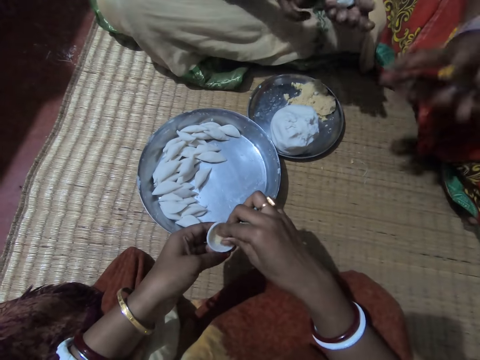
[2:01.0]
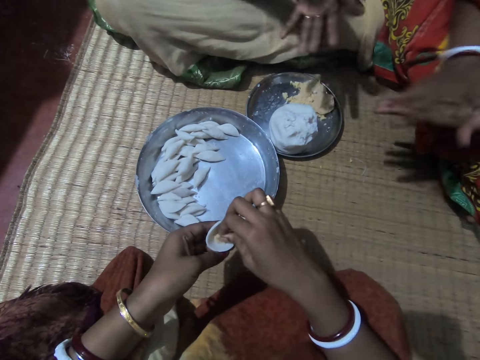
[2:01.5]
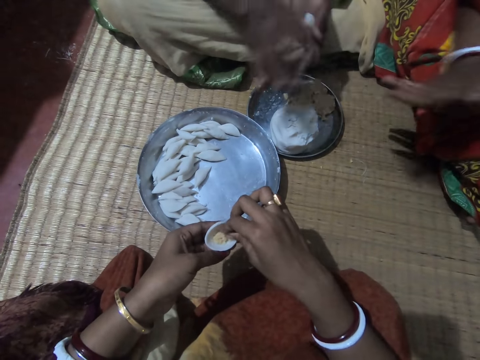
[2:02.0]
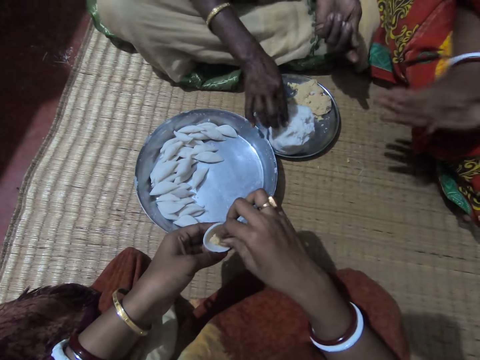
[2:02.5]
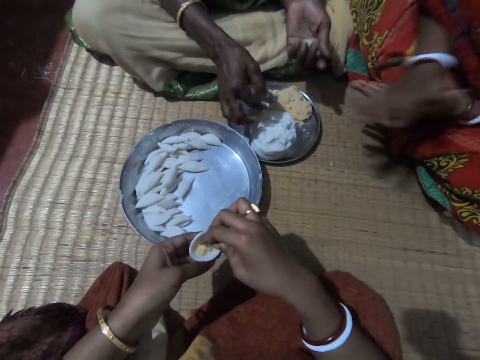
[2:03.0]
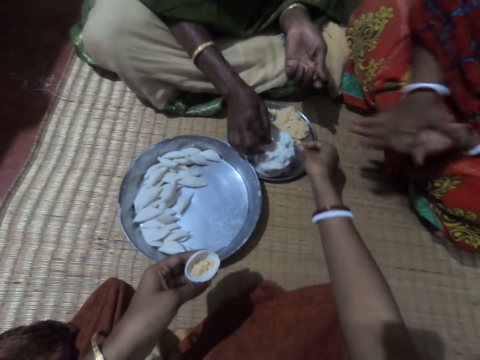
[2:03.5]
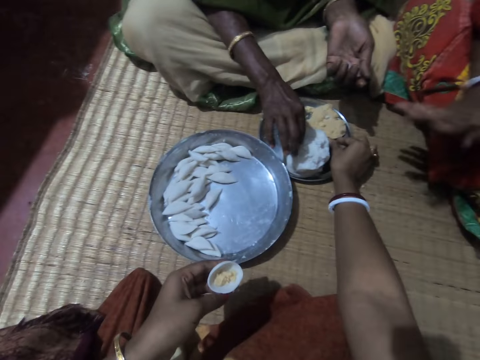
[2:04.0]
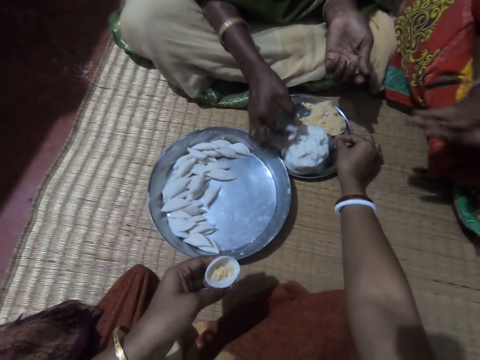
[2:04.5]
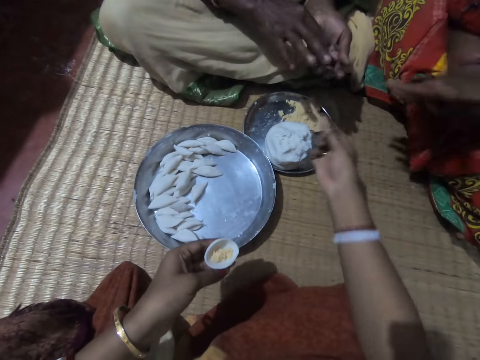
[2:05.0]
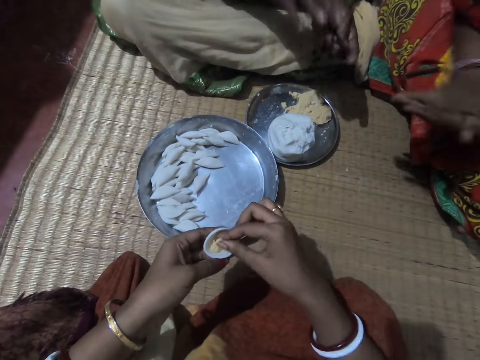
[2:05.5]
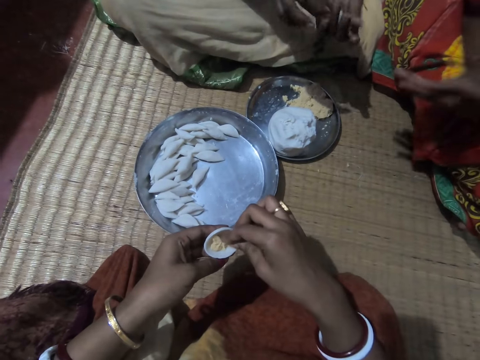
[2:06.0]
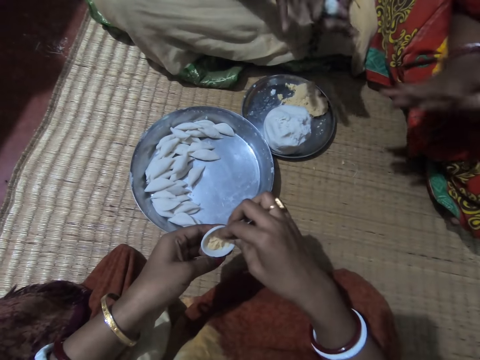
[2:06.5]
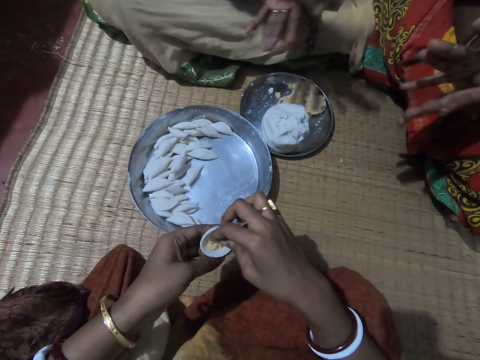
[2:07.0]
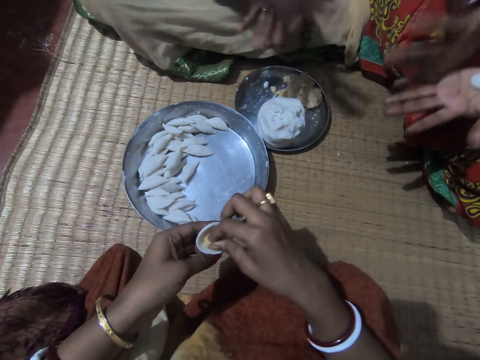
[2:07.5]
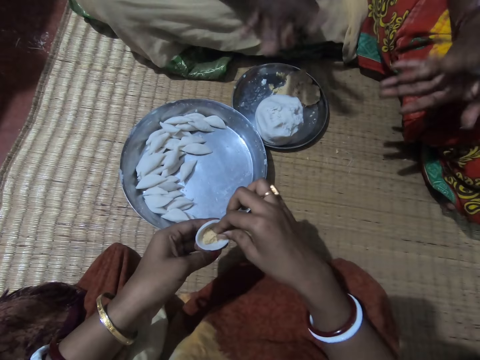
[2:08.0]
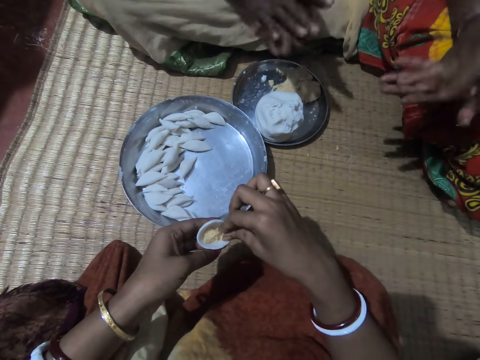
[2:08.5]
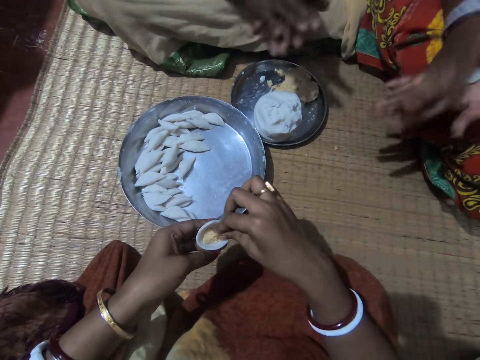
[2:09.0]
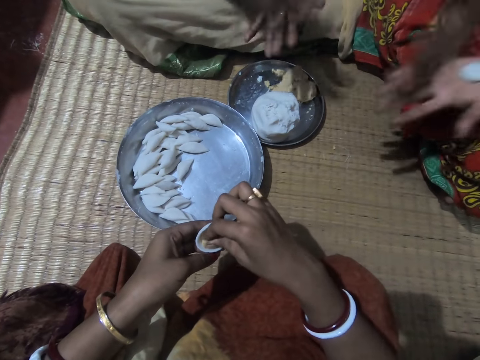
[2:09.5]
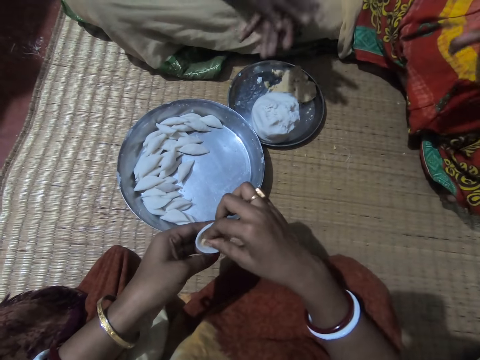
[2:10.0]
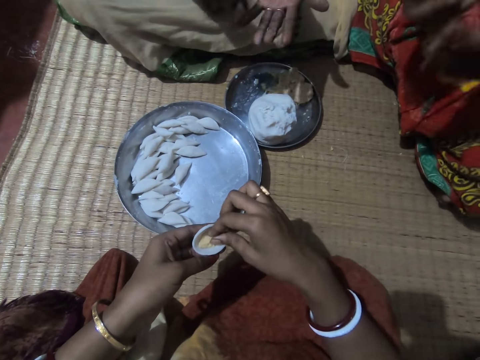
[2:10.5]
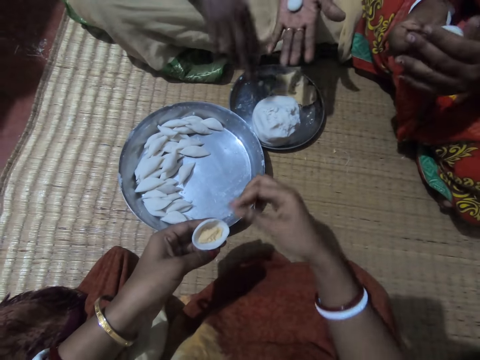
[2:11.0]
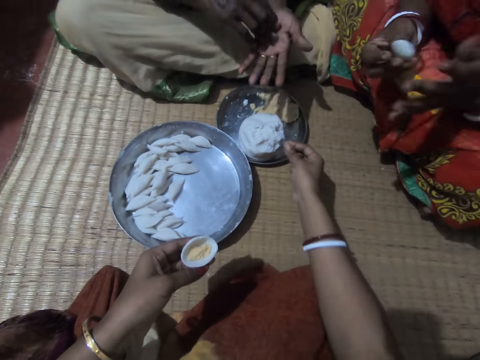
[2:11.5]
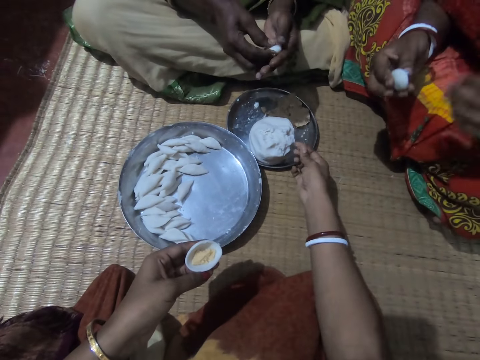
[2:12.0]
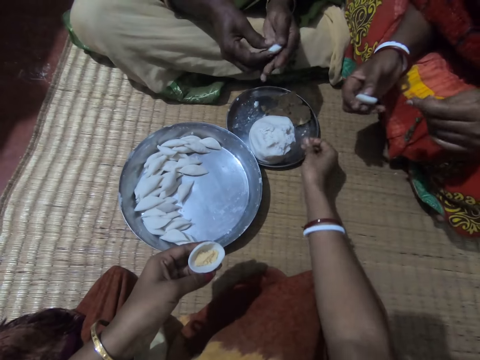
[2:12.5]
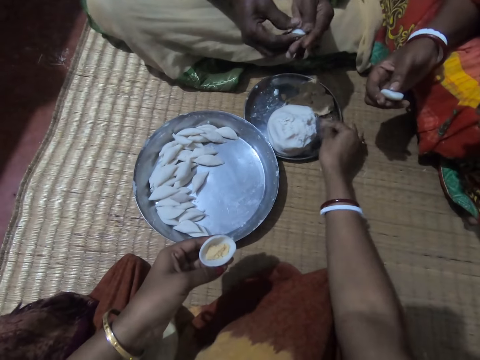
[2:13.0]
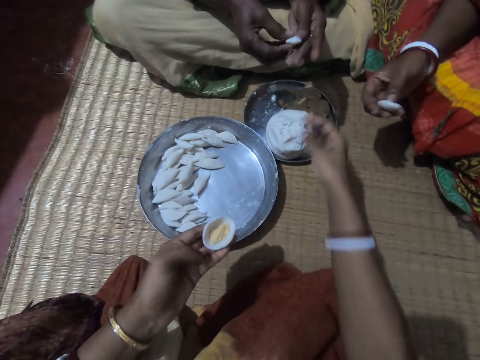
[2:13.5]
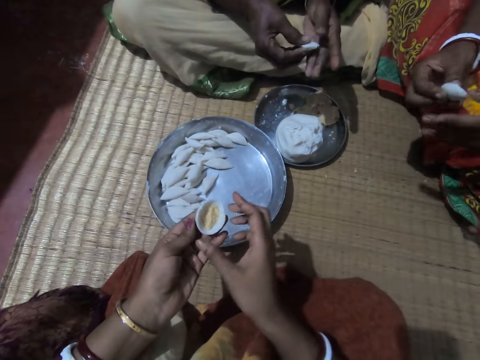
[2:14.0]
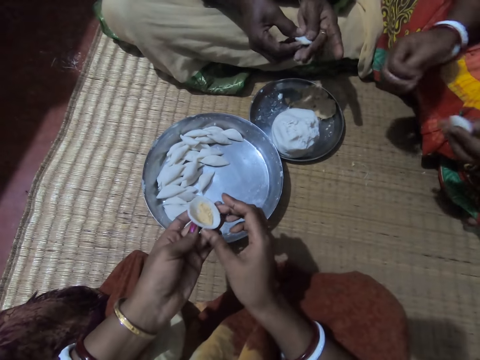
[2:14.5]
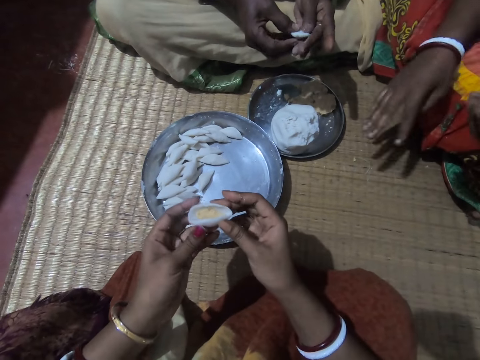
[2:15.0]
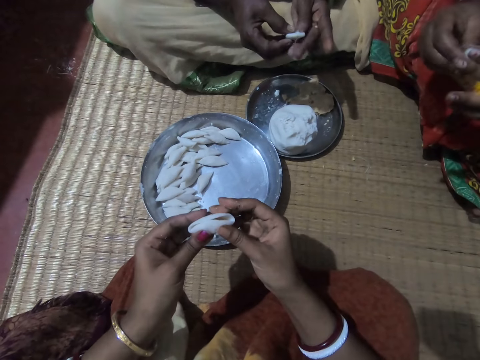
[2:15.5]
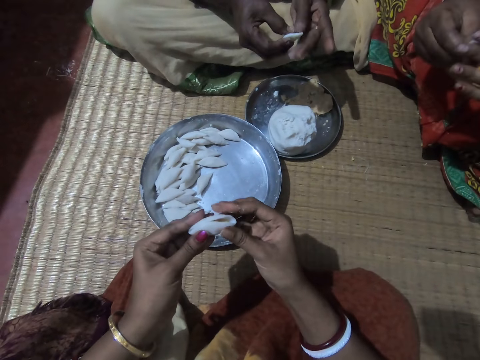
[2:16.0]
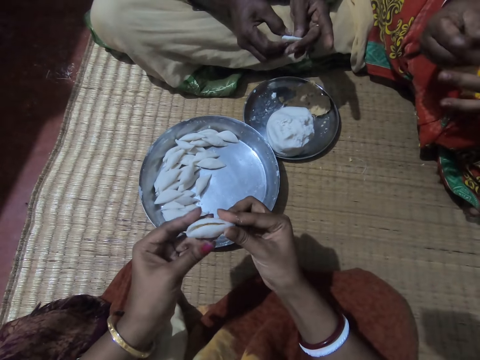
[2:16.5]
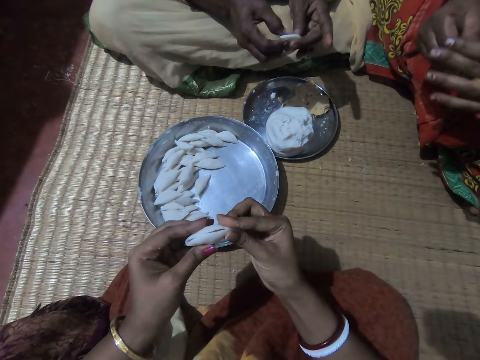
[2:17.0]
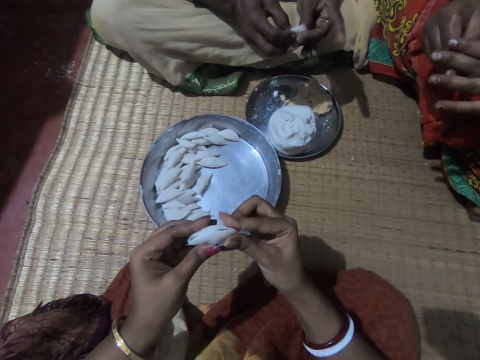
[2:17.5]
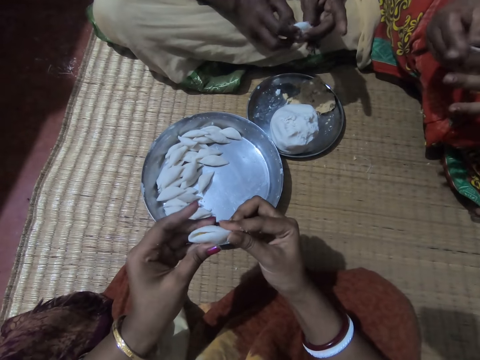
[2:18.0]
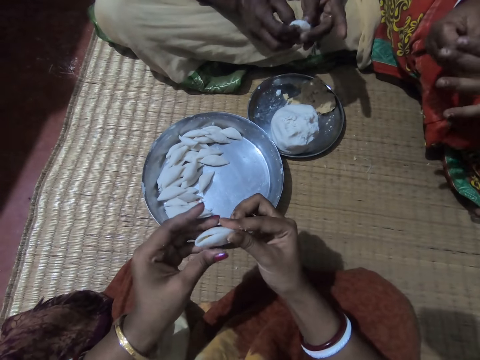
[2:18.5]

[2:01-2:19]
A lady transfers the corn flour to her left hand. Another lady rolls the corn flour with both hands. The first lady rolls the corn flour with both hands and cuts another dough piece from the tray. The other lady rolls the dough in her hands. The first lady takes some corn flour from the plate with her right hand. The camera wearer scoops something from the tray. The first lady shifts the dough piece to her left hand. The camera wearer takes some corn meal from the plate with her right hand. She puts the corn meal in the corn flour in her hands. The other lady rolls the dough in her hands. The first lady rolls the corn flour with both hands. The camera wearer aligns something in the dough in her hands. She scoops something from the dough. The other lady holds the dough in her right hand. The camera wearer shakes her hand on the tray. The first lady rolls the dough in her hands. The other lady shifts the dough to her left hand. The camera wearer rolls the dough in her hands. The other lady shakes her hand on the floor. The first lady rolls the dough in her hands. The other lady rolls the dough in her hands. The camera wearer rolls the dough in her hands. She folds the corn flour with both hands.

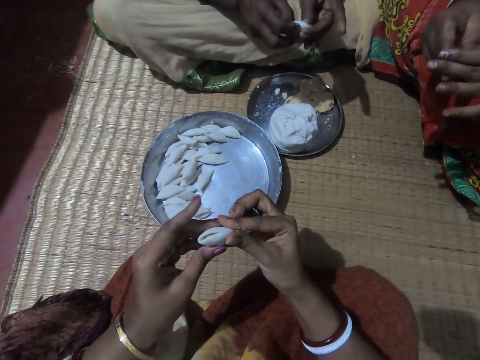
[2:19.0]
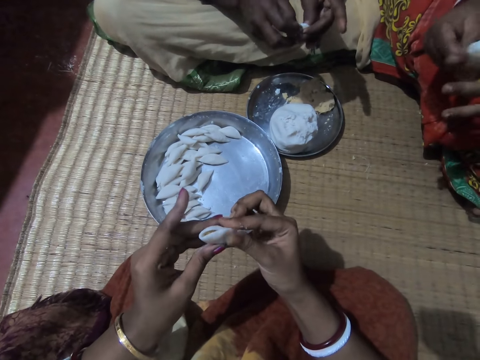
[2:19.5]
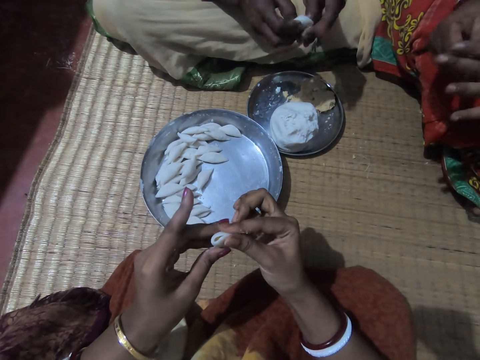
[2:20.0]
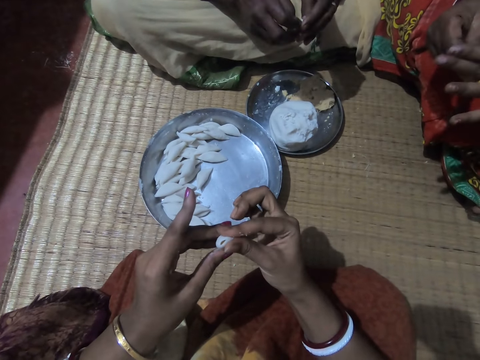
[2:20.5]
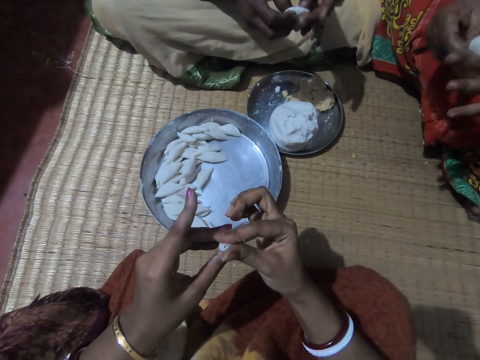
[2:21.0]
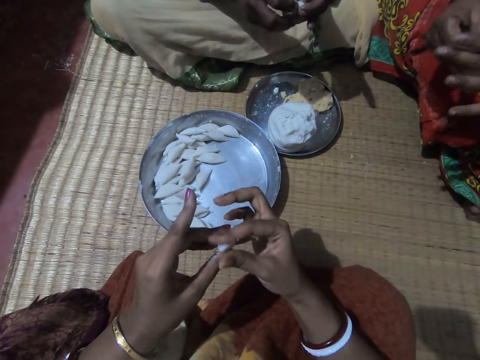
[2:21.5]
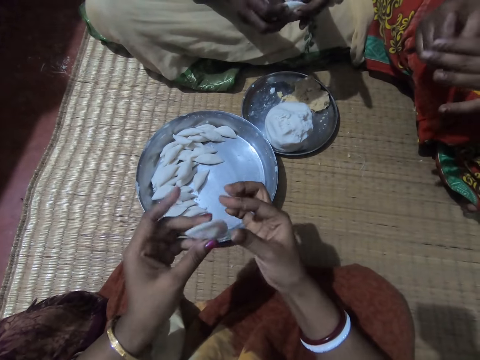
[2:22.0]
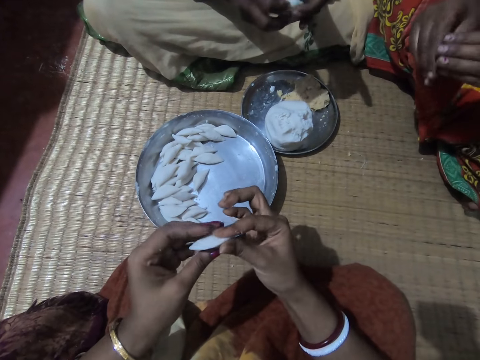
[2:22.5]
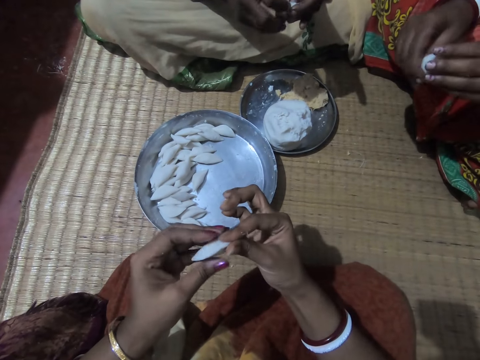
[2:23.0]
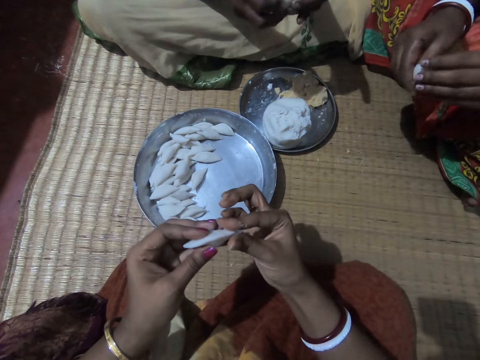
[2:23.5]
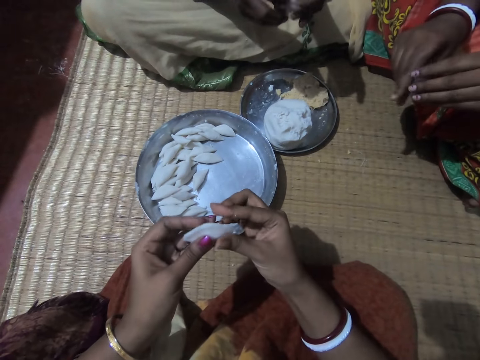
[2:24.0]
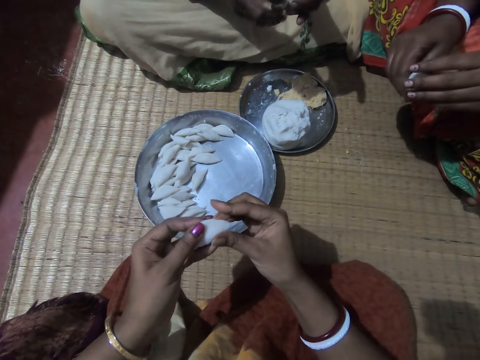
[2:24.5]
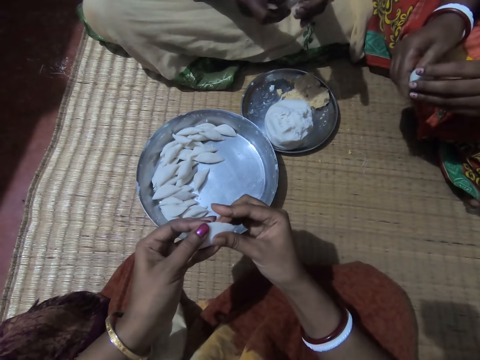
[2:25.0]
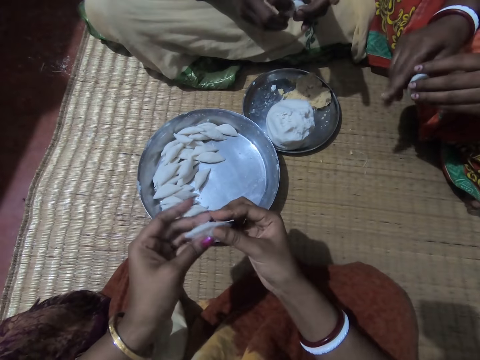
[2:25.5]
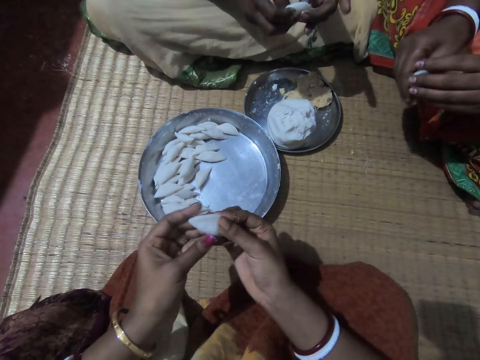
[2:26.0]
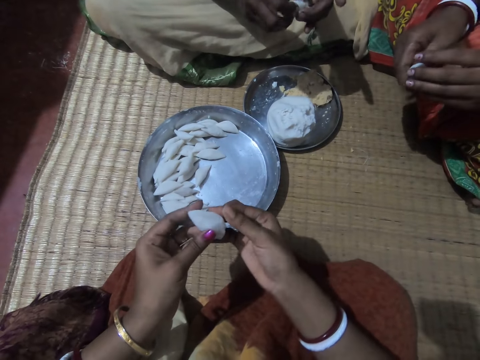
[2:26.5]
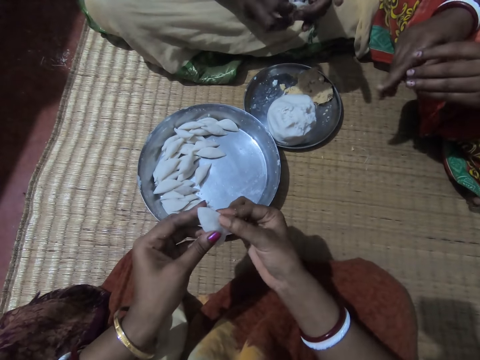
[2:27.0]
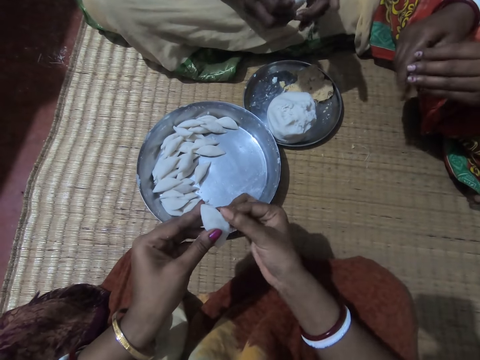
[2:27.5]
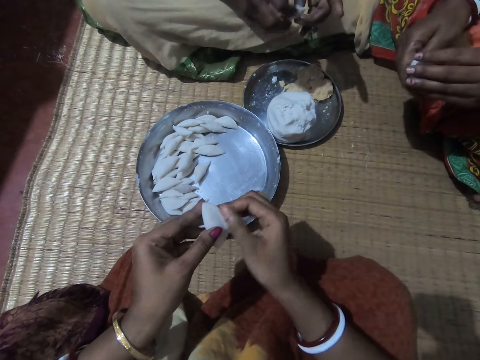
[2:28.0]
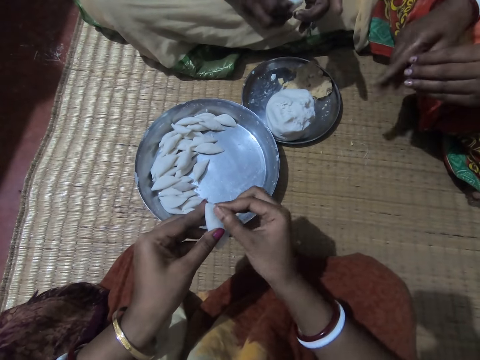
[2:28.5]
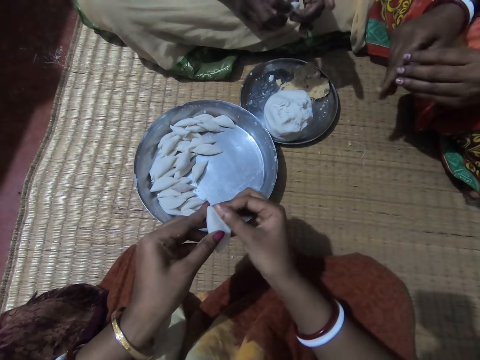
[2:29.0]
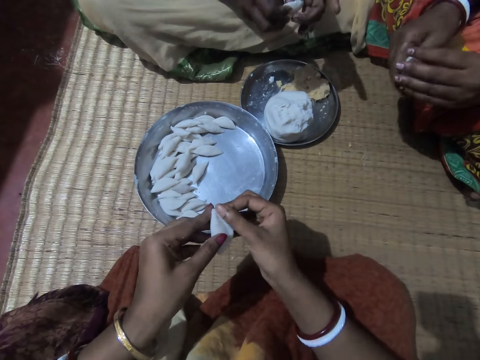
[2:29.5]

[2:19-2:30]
A woman molds the corn flour to shape with both hands.
